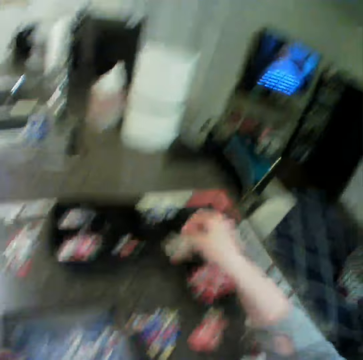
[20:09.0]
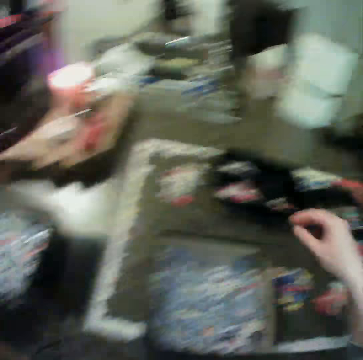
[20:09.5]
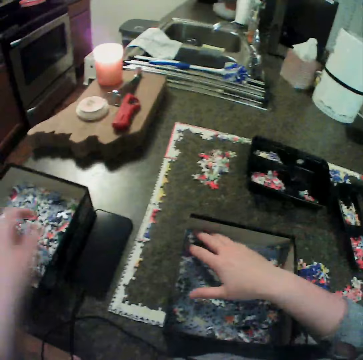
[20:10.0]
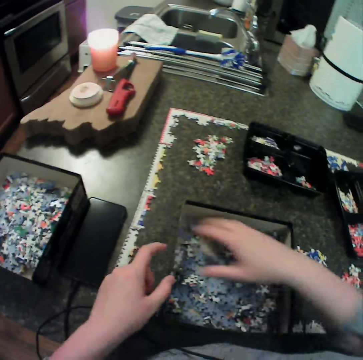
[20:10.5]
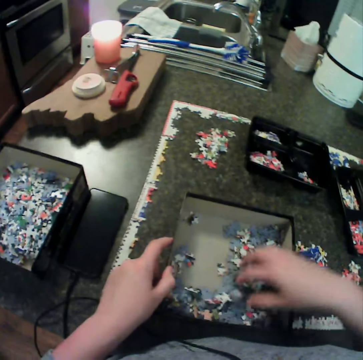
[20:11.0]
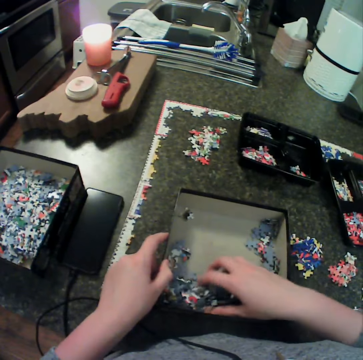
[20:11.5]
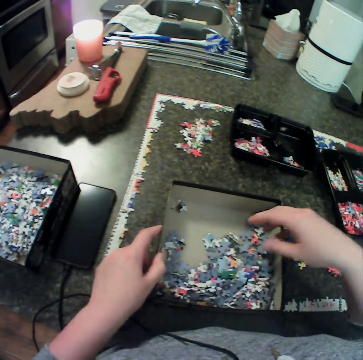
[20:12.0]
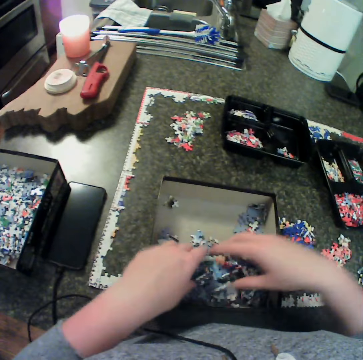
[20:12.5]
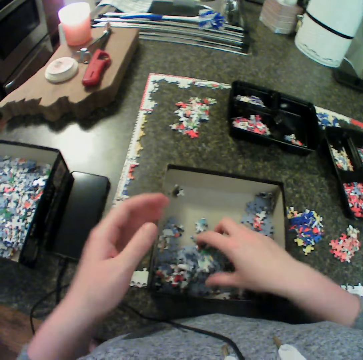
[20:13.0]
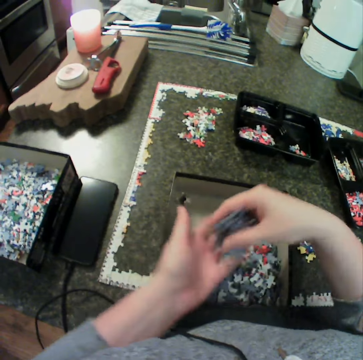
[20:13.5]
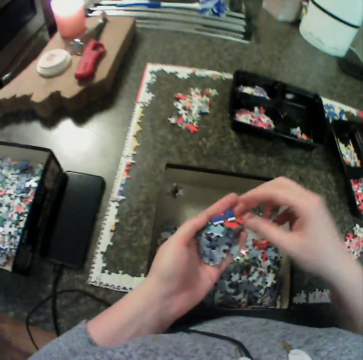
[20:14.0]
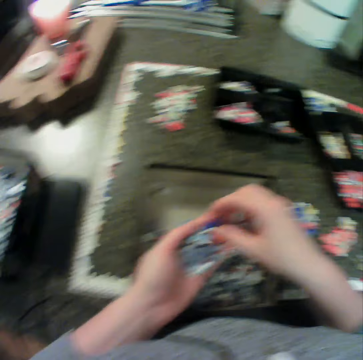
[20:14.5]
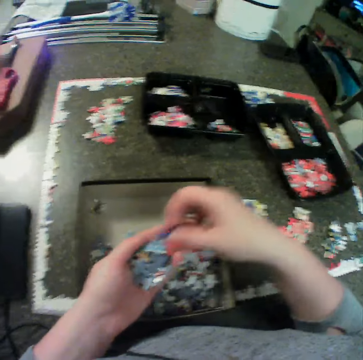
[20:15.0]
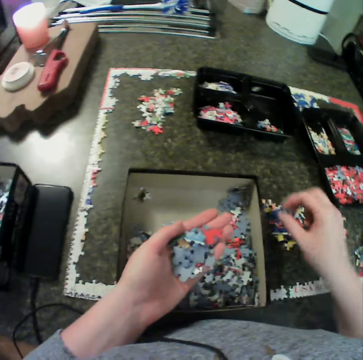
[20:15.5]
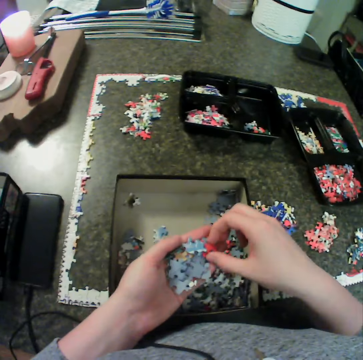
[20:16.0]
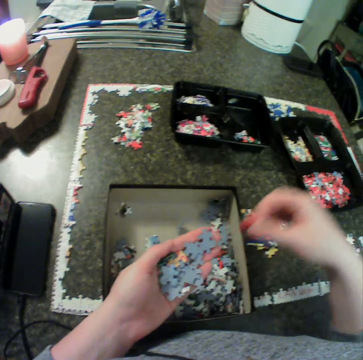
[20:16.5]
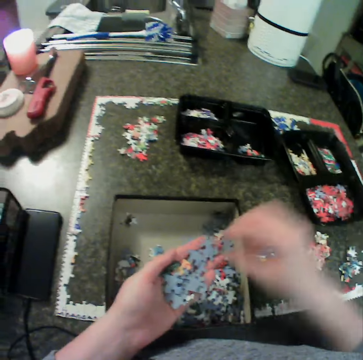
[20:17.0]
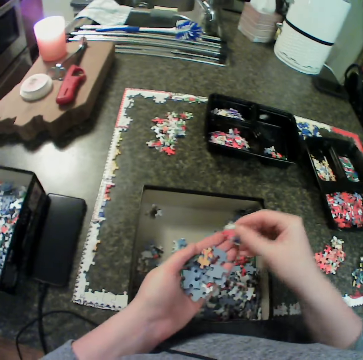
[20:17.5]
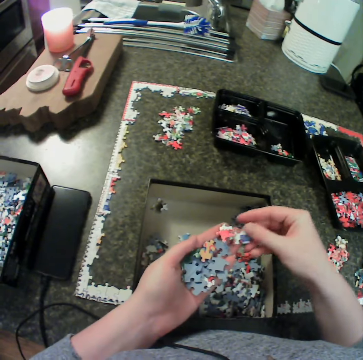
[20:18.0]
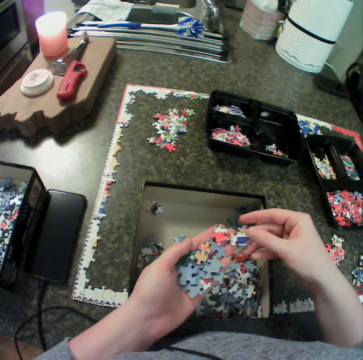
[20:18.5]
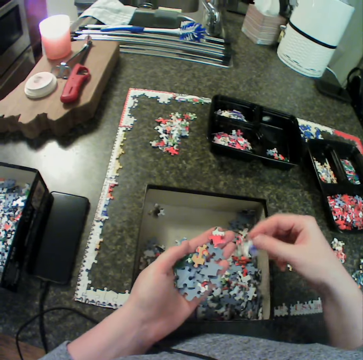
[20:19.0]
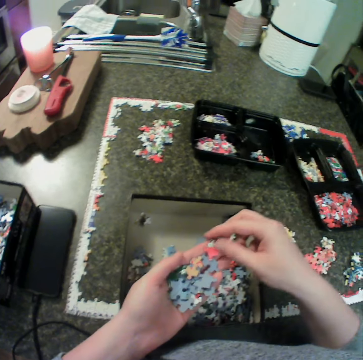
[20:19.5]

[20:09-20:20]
The camera wearer drops a puzzle piece. He drops the puzzle pieces. He moves the puzzle pieces. He holds the box. He shuffles some puzzle in the container. He touches the puzzle pieces with both hands. He collects the puzzle pieces. He puts the puzzle in his left hand. He picks up the puzzle piece. He drops the puzzle pieces. He picks up the puzzle piece. He drops the puzzle piece. He places a piece of the puzzle on the table with his right hand. He holds the puzzle pieces. He puts the puzzle pieces on the hand. He drops the puzzle piece. He picks up the puzzle piece.
